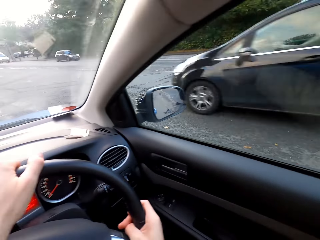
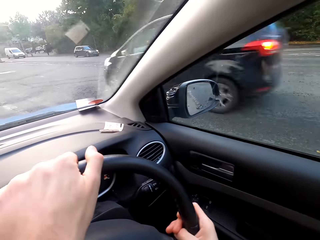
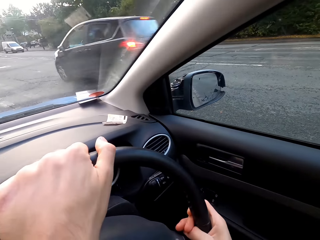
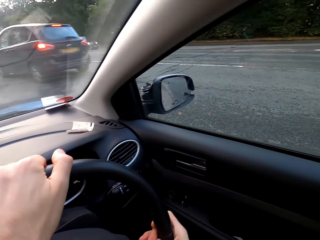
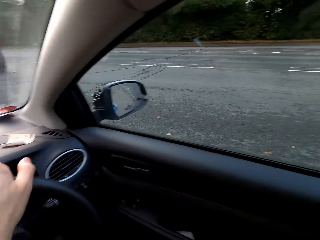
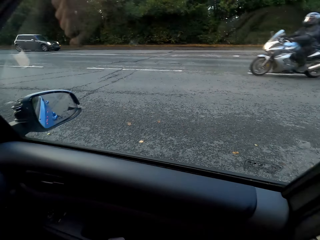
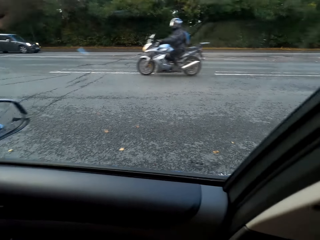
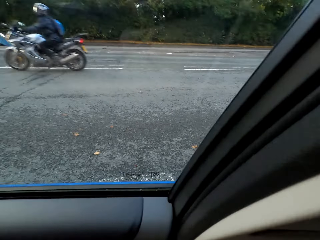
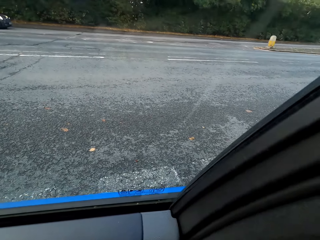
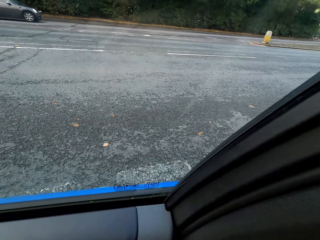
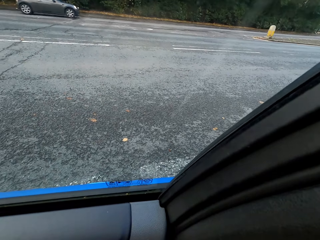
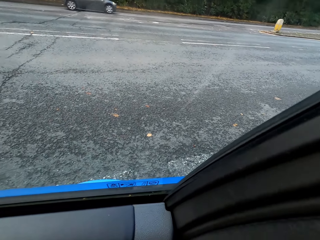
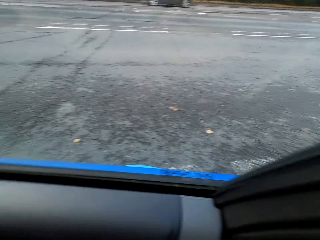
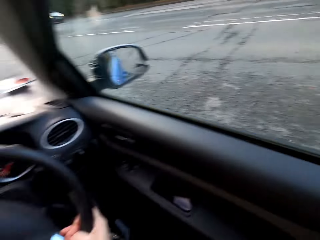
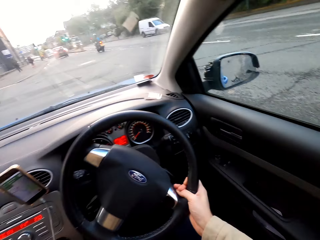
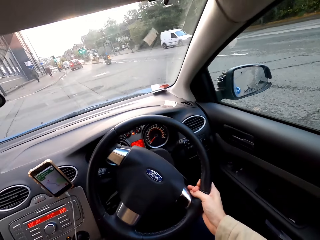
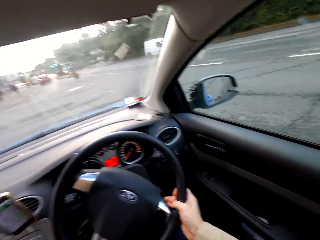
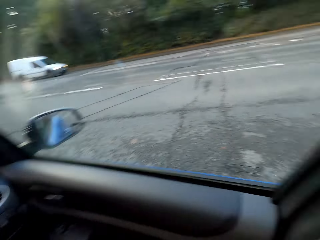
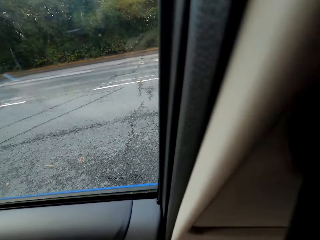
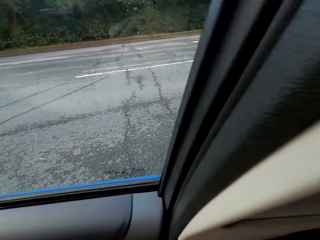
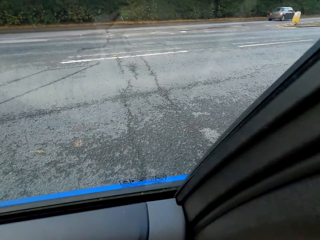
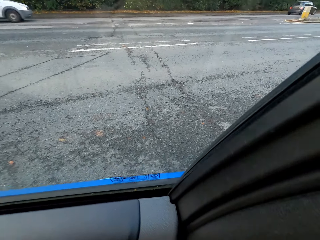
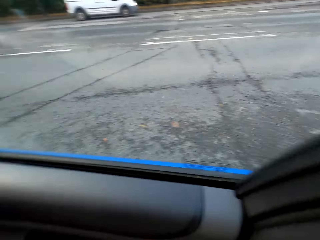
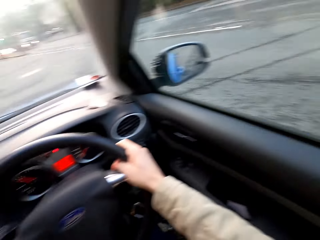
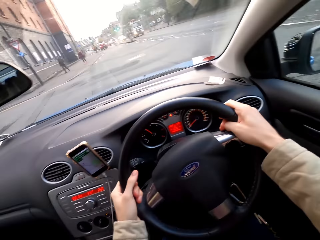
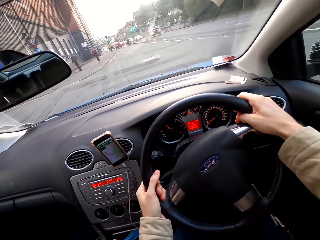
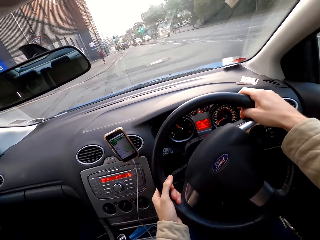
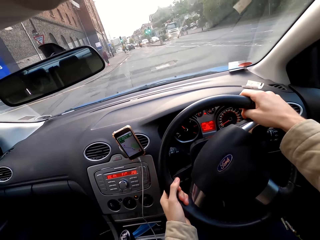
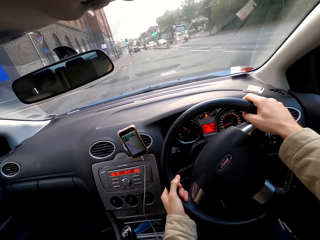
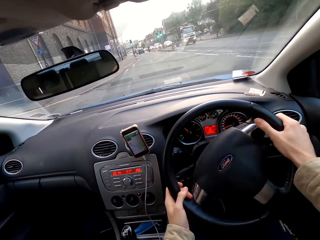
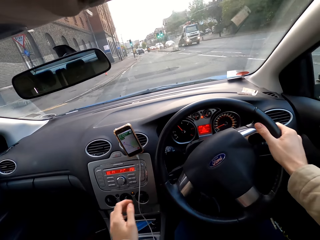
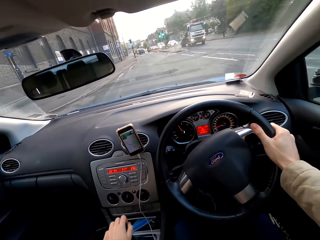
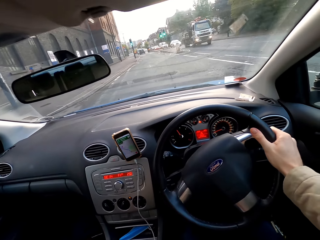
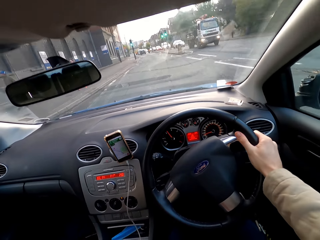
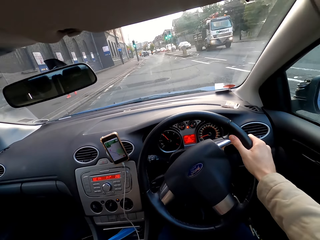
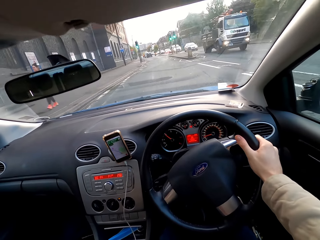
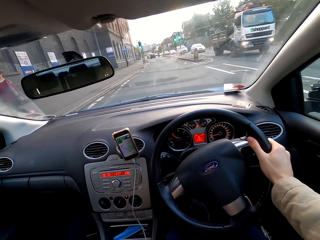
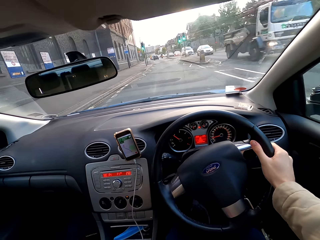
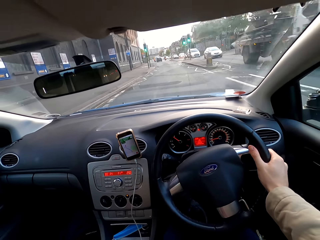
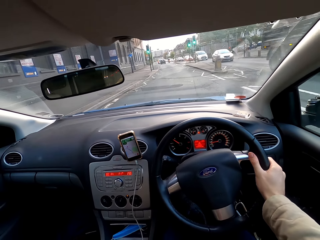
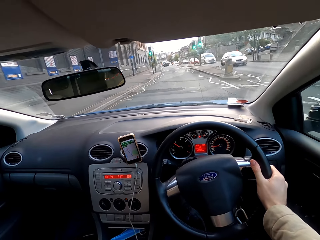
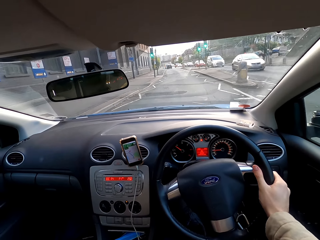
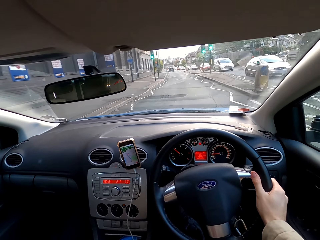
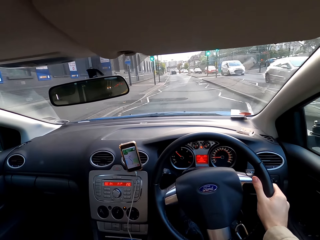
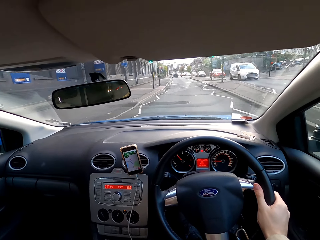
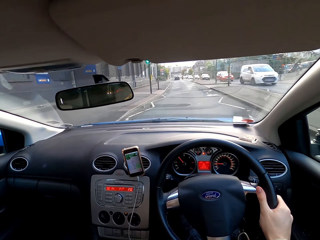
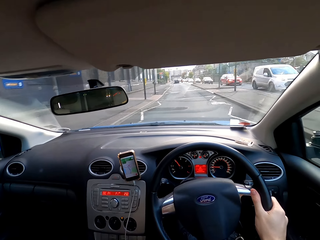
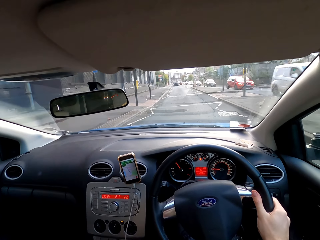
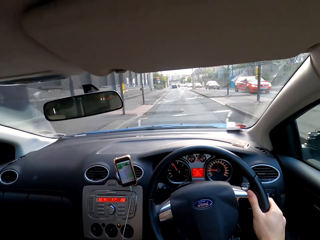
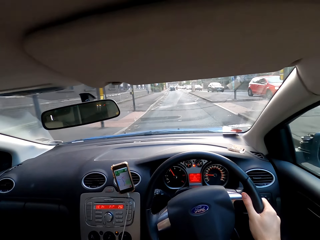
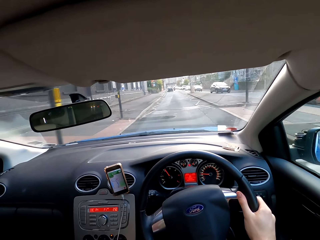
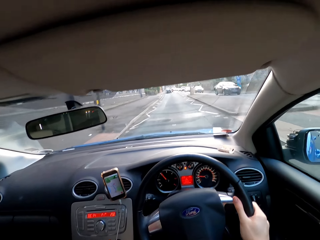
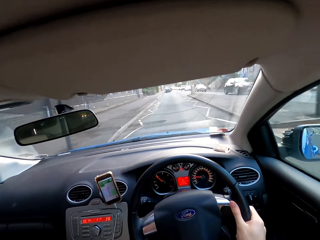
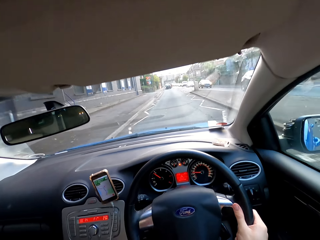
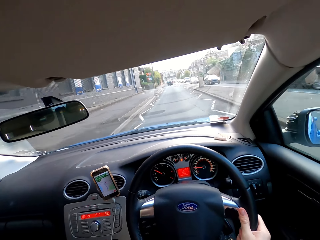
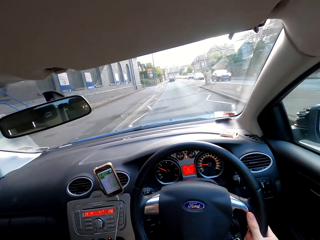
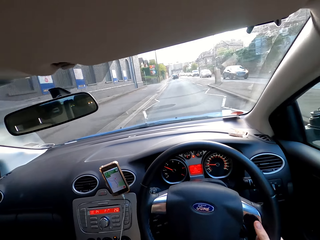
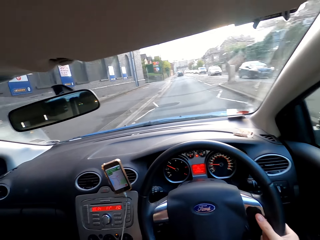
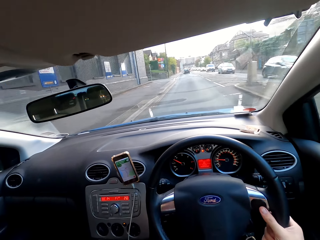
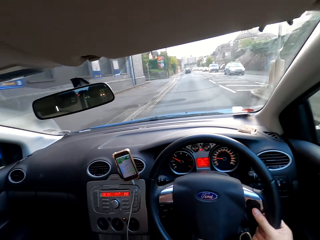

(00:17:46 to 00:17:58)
The camera wearer drives the car with his right hand. He drives the car with both hands. He drives the car with his right hand. He removes a hand from a steering wheel. He shifts the car gear with his left hand.

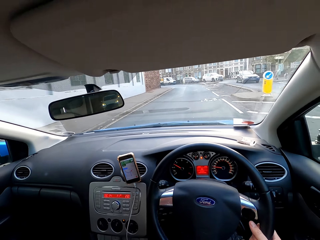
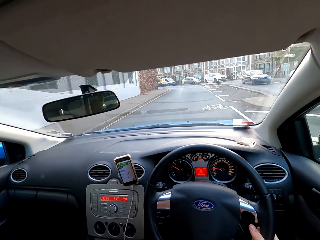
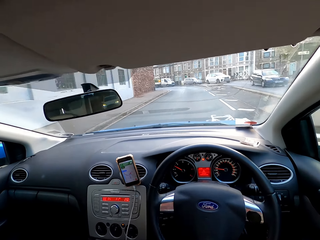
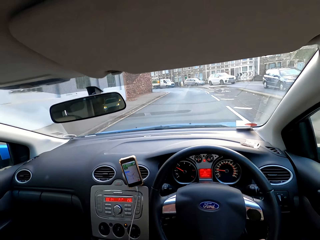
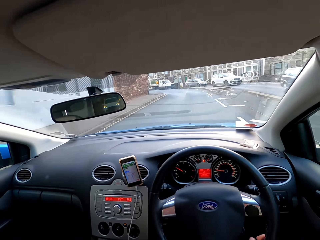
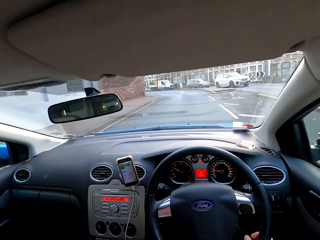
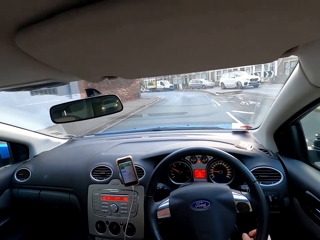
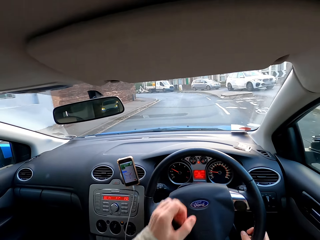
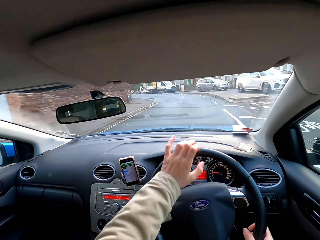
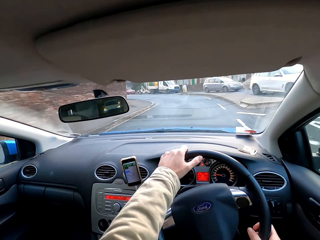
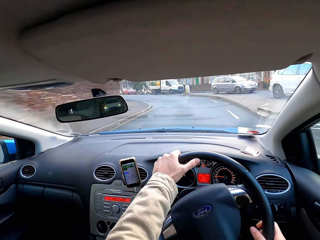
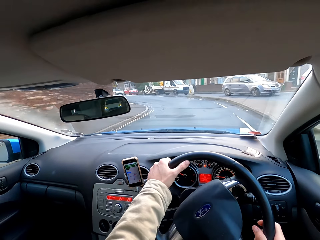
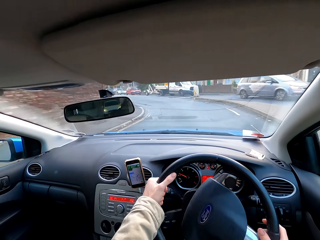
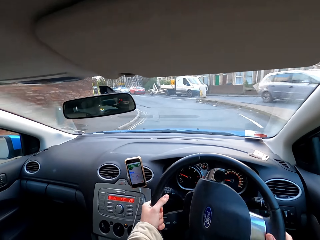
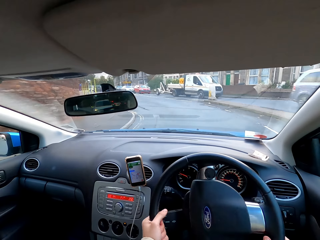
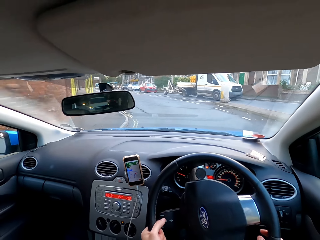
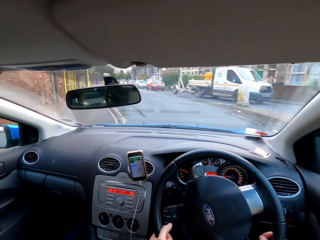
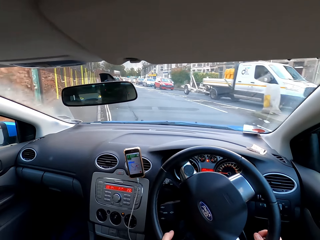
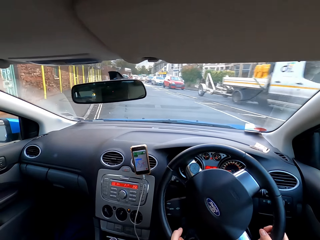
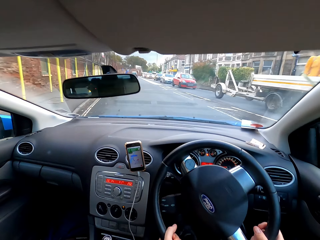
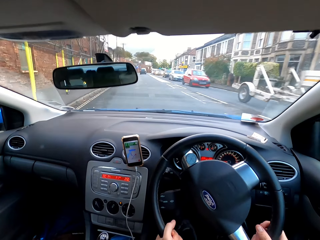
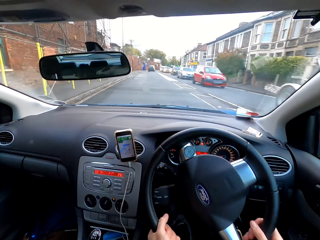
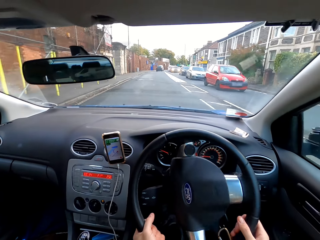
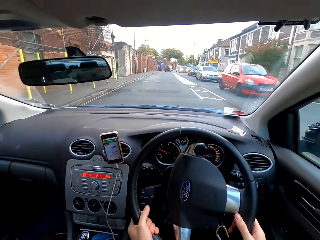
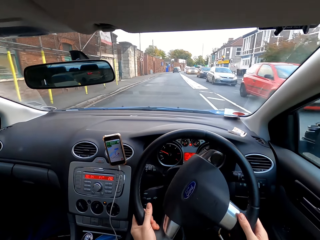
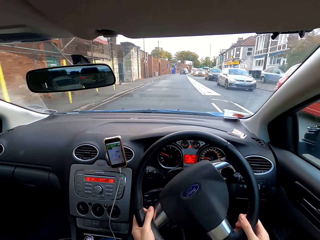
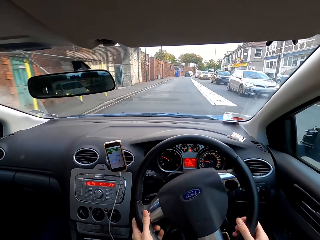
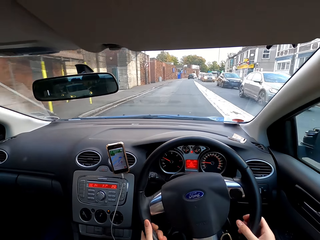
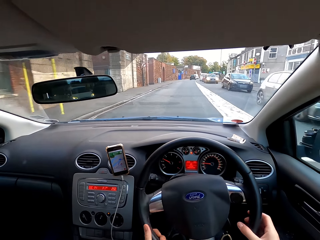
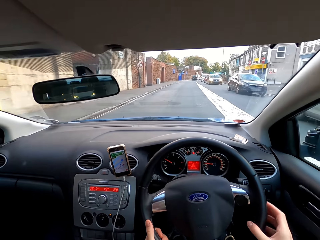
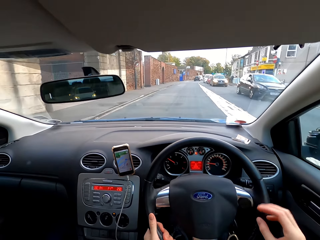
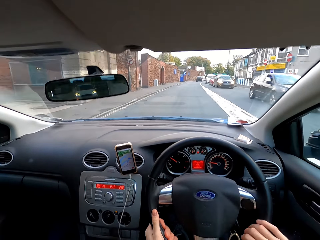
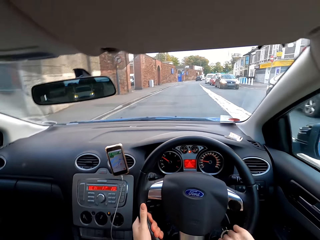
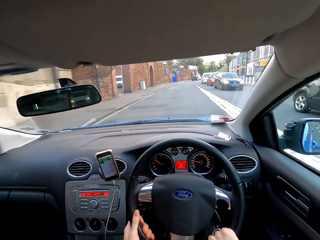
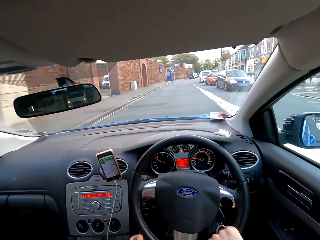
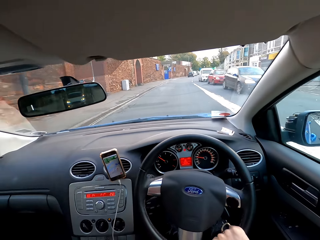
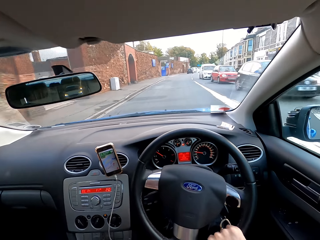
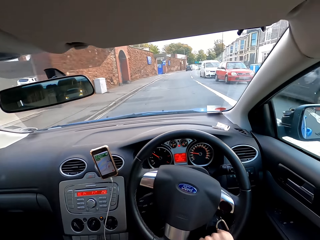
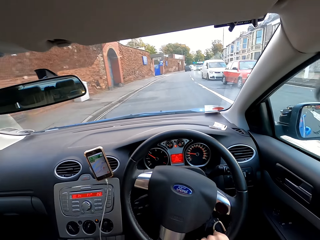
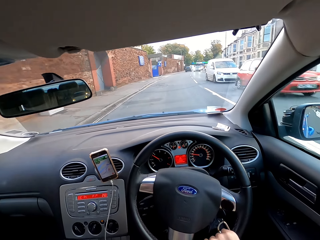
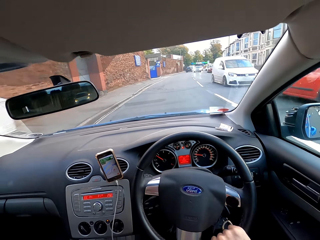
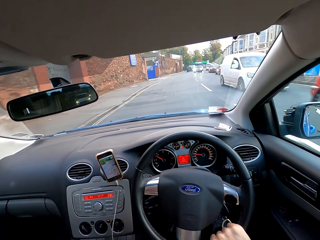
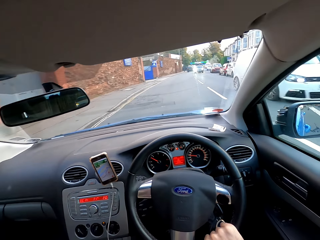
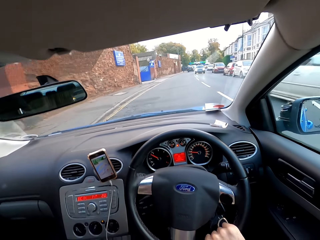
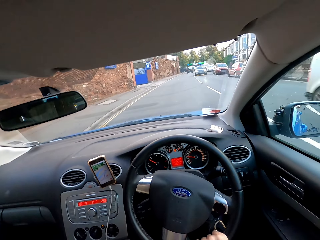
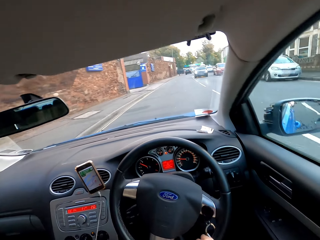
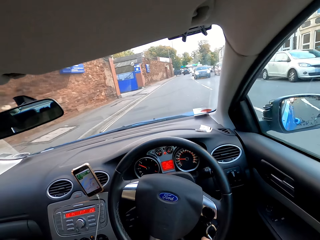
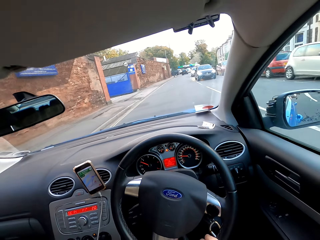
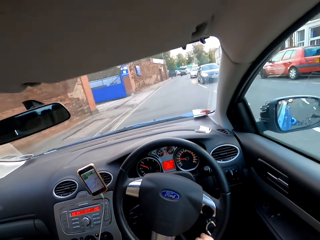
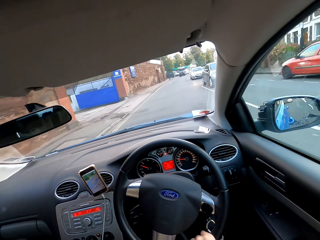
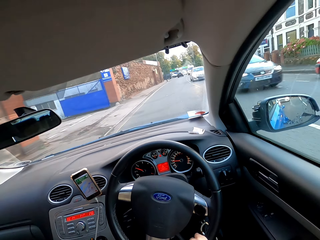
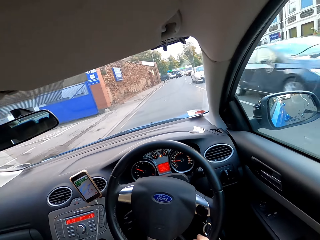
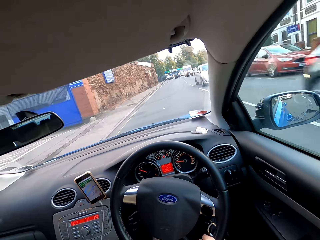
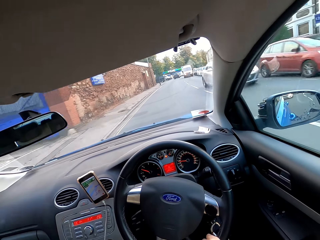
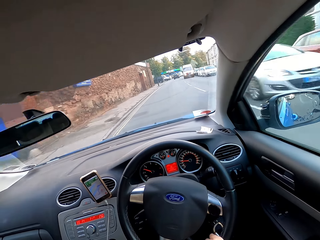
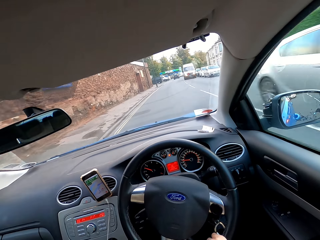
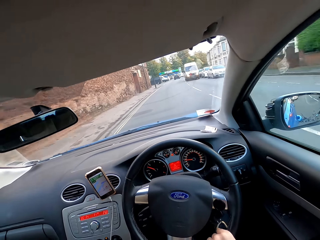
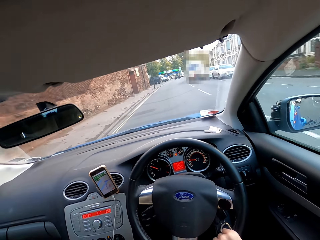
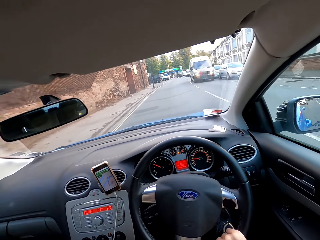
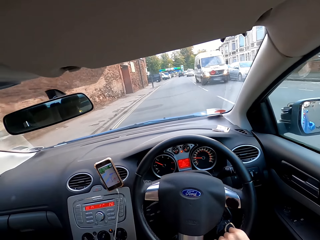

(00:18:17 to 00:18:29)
The camera wearer drives the car with both hands. He drives the car with his right hand.
